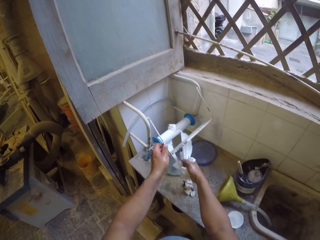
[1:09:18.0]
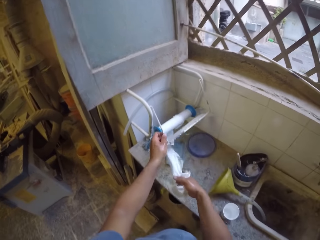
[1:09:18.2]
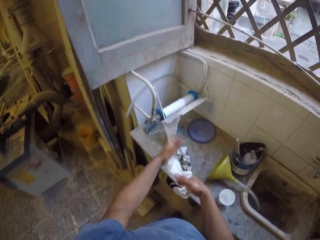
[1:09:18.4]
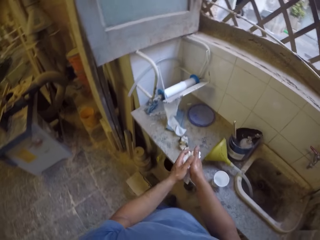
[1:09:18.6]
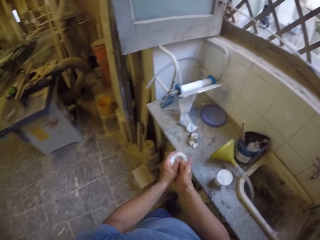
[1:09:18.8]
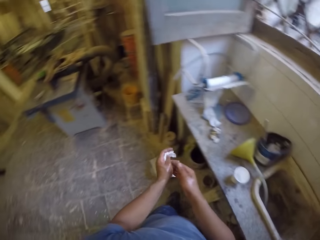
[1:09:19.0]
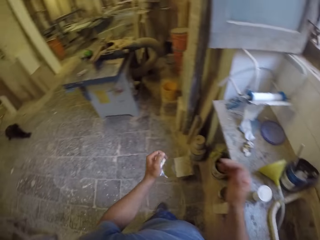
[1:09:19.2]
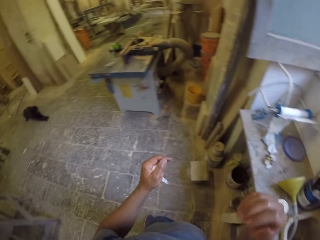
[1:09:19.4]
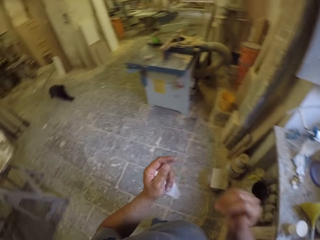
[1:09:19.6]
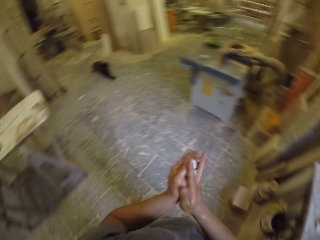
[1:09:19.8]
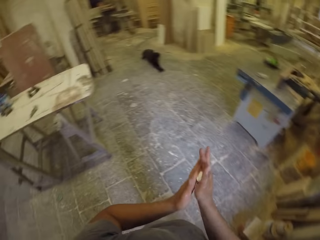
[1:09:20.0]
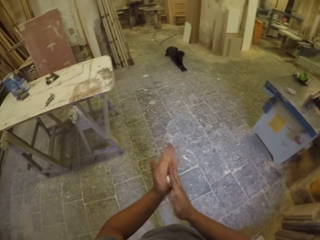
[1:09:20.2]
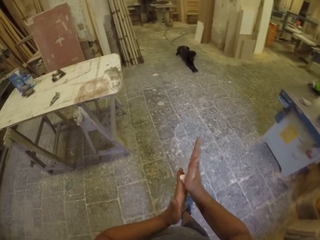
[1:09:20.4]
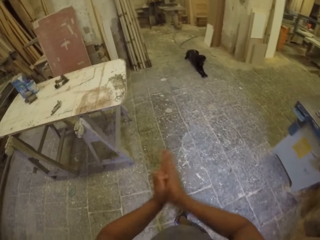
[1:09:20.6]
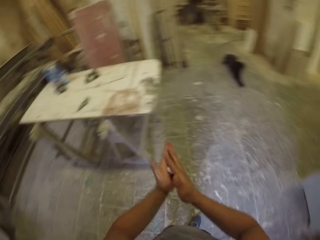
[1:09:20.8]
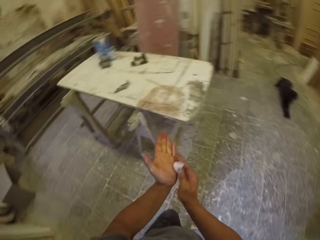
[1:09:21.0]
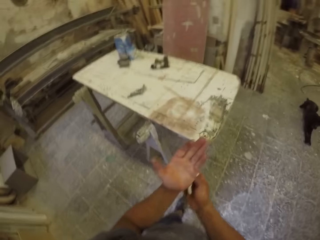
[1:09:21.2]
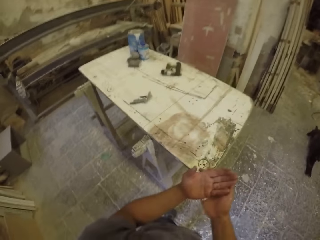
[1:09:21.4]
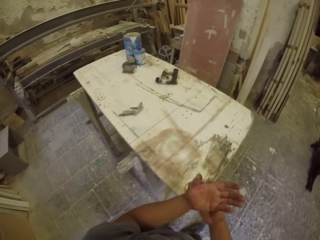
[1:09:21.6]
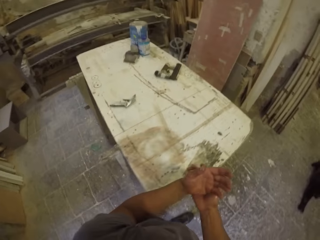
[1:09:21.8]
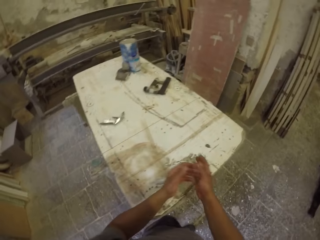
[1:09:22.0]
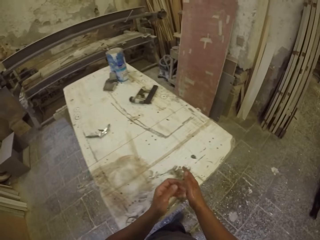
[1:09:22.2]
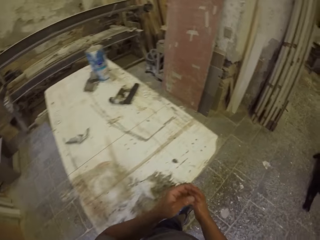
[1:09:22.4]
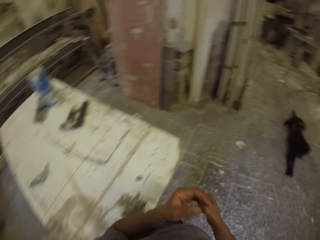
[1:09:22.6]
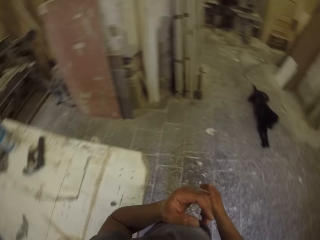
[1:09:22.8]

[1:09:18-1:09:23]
The camera wearer wipes their hands with a paper towel in the room. They roll the paper towel. They walk around in the room.
